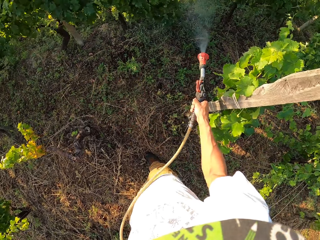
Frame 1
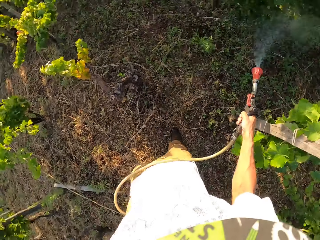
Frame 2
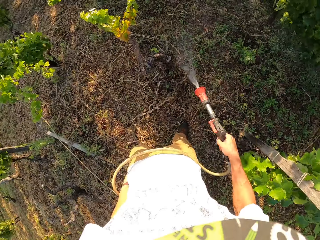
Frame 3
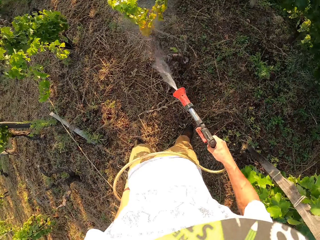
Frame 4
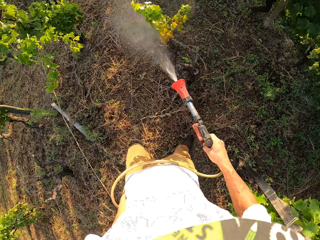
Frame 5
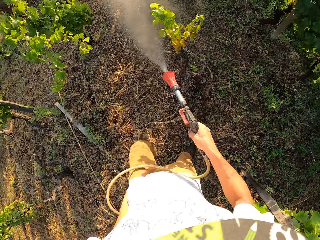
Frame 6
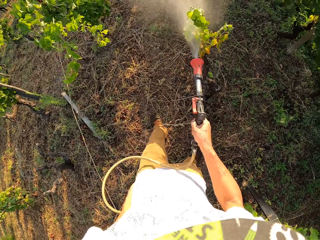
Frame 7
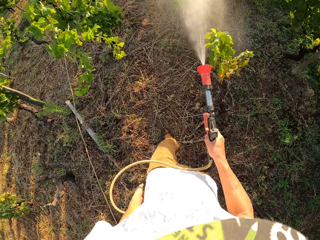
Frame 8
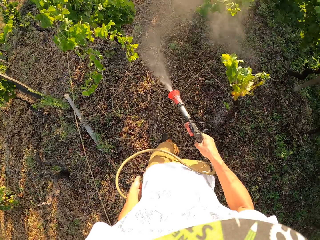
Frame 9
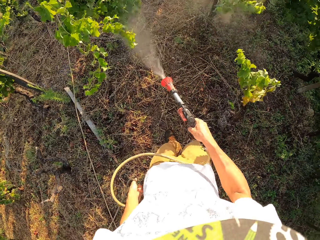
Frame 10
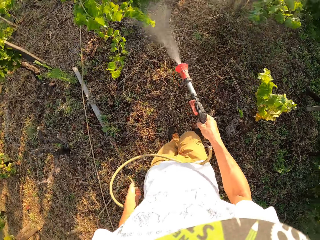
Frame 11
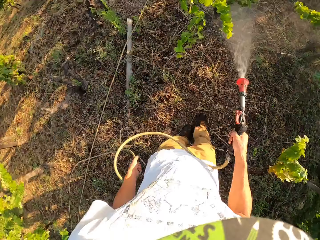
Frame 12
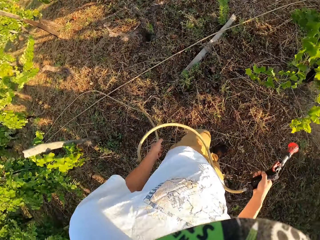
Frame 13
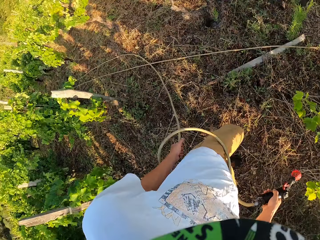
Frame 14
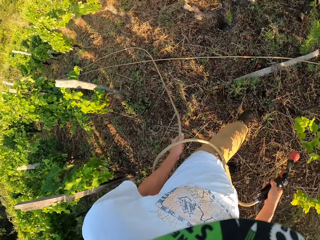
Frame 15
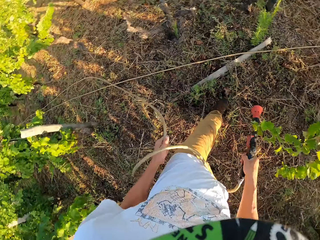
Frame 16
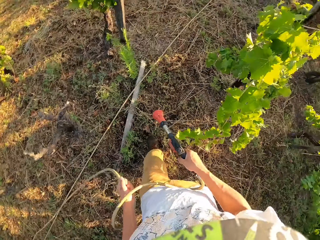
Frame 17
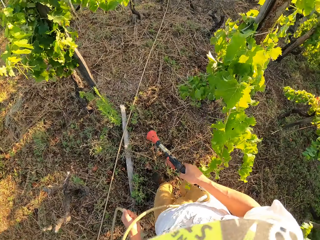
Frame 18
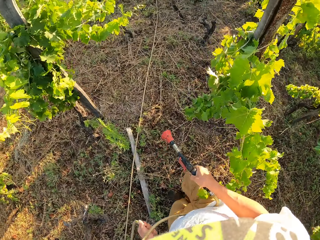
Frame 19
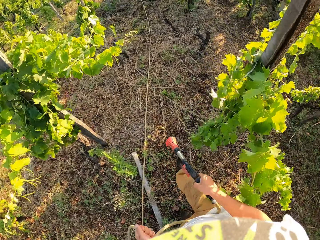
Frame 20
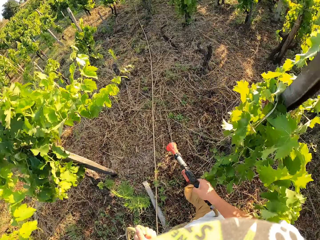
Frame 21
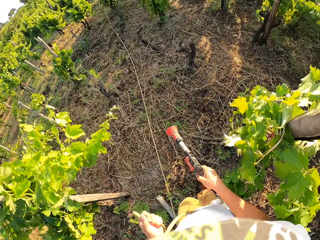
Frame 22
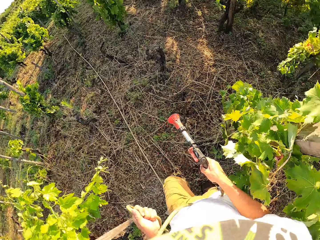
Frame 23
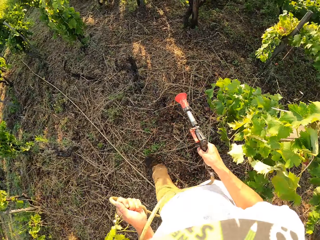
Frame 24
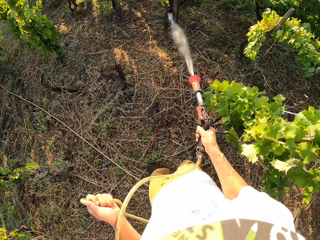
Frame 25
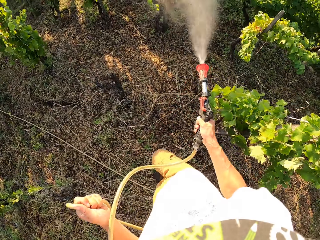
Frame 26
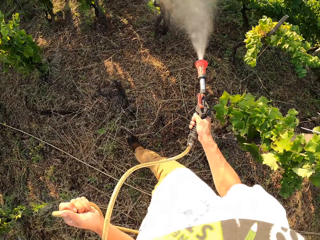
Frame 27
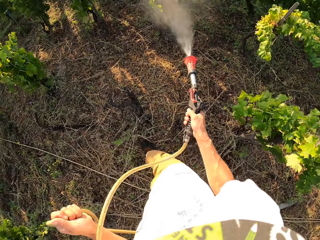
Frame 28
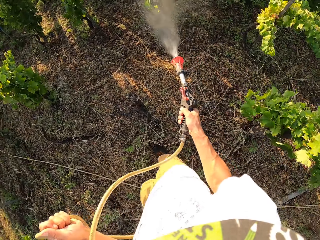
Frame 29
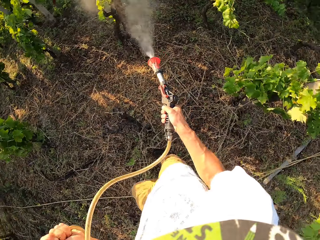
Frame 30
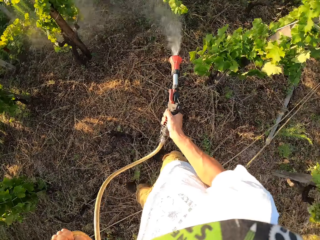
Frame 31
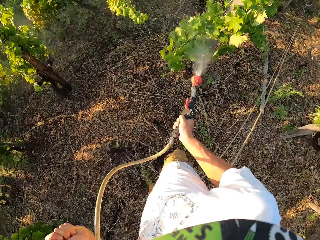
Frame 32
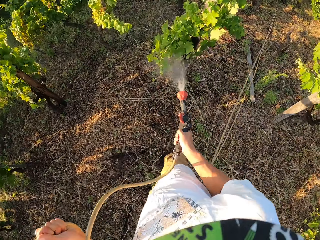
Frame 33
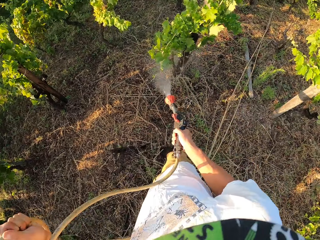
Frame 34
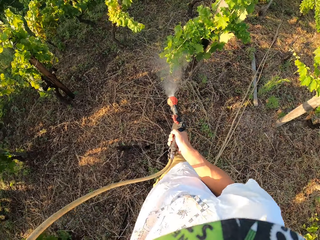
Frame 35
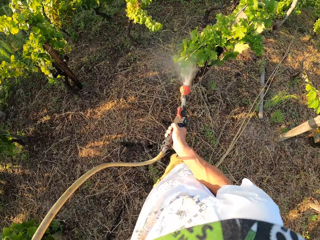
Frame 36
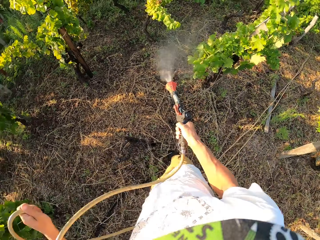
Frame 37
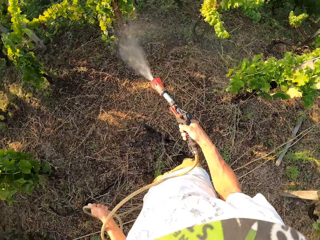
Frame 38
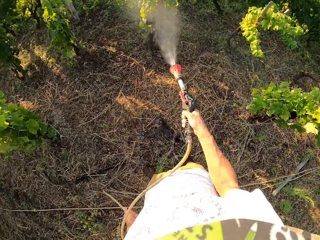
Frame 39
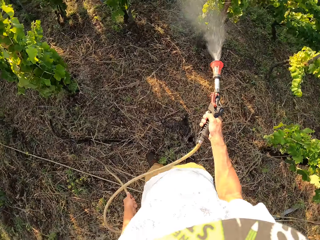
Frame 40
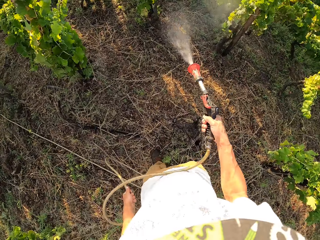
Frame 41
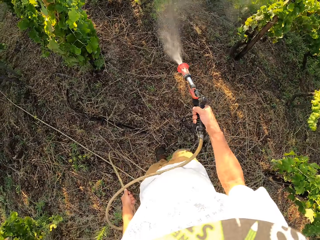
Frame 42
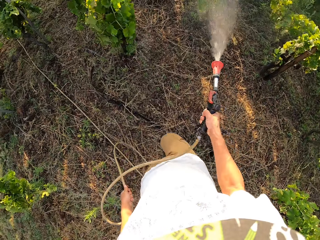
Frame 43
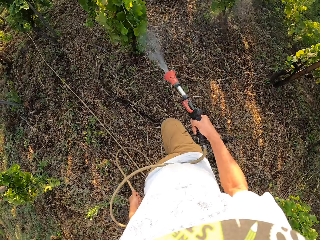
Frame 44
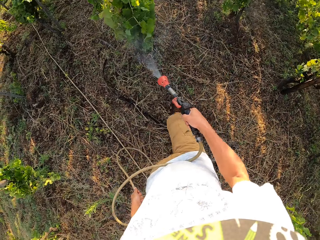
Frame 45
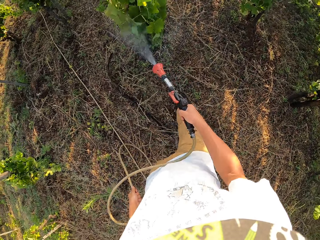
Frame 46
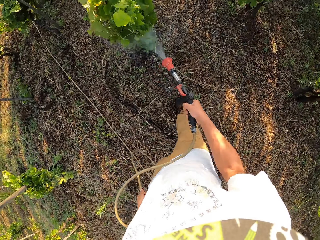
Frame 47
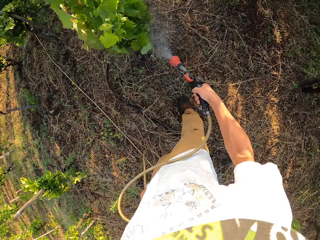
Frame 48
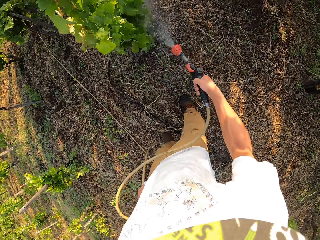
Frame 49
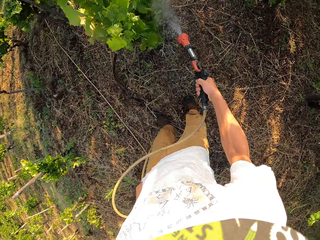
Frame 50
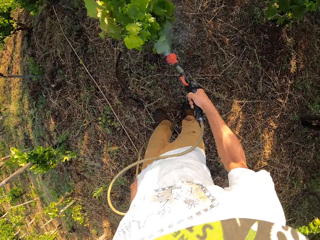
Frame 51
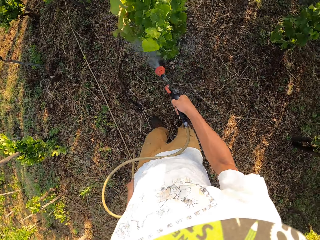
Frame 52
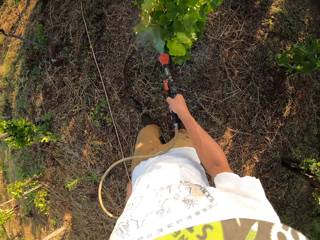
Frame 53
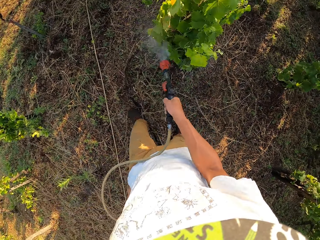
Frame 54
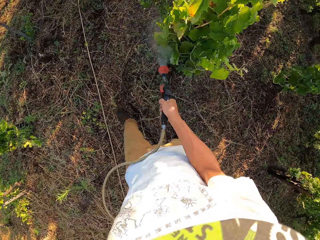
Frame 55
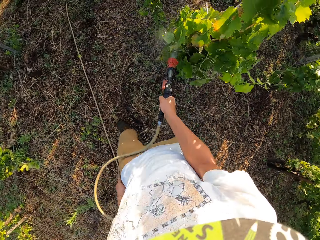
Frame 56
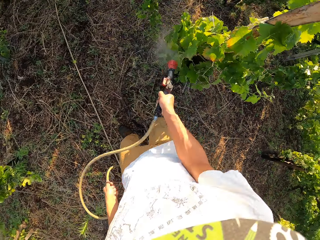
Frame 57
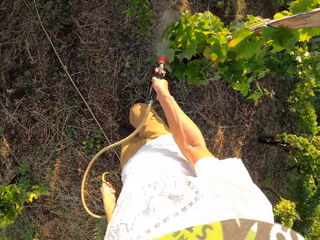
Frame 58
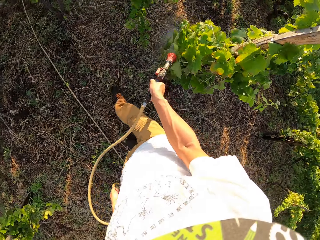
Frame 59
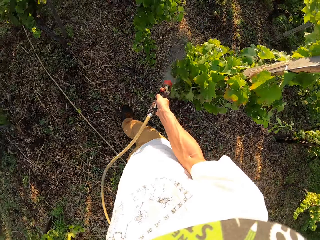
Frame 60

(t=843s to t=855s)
The camera wearer switches off the water spray gun. They walk around the garden. They switch on the water spray gun. They continue spraying pesticide. They pull the hose pipe.

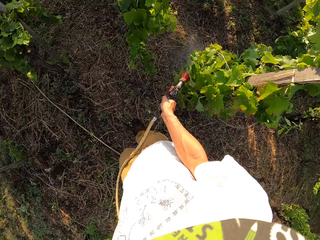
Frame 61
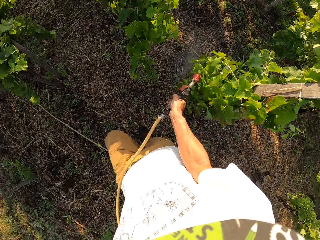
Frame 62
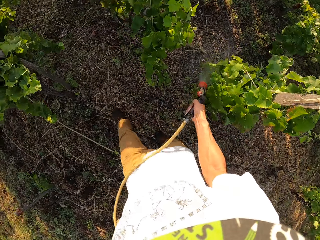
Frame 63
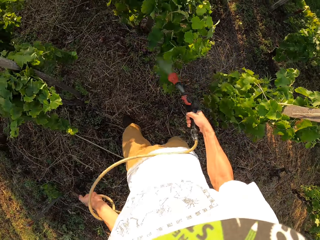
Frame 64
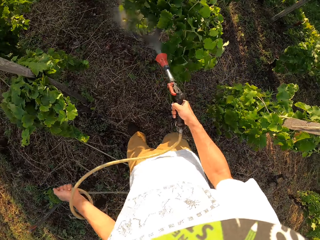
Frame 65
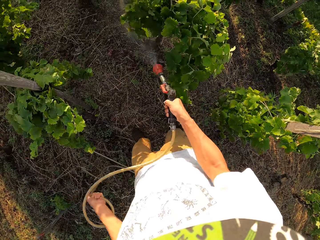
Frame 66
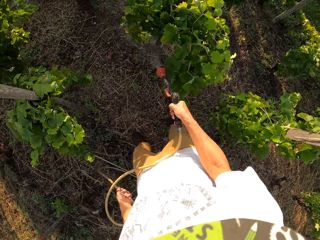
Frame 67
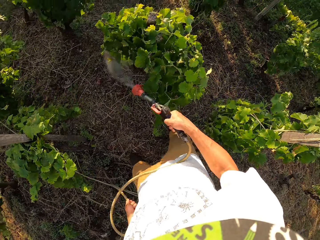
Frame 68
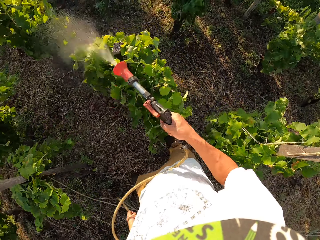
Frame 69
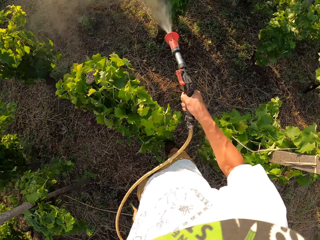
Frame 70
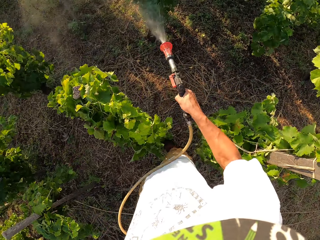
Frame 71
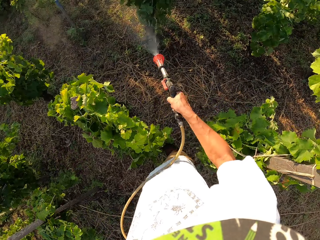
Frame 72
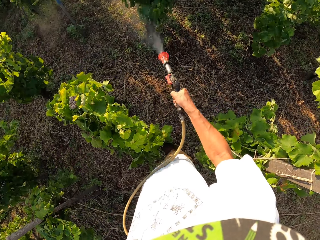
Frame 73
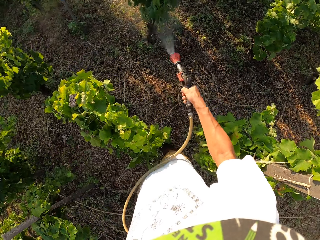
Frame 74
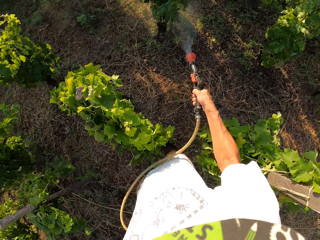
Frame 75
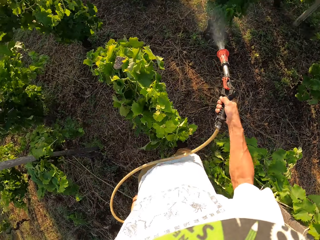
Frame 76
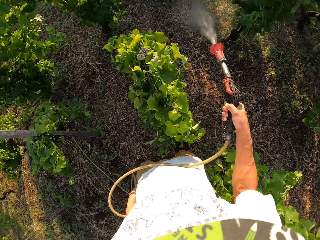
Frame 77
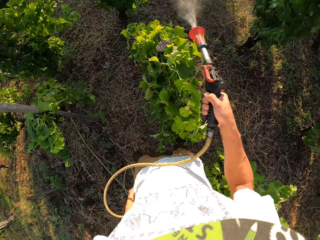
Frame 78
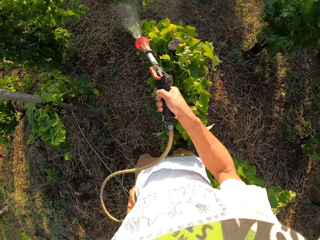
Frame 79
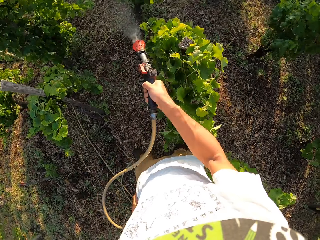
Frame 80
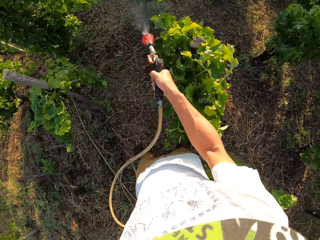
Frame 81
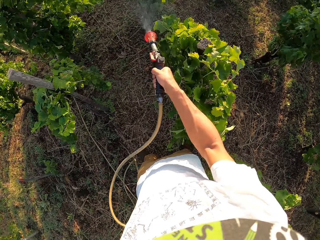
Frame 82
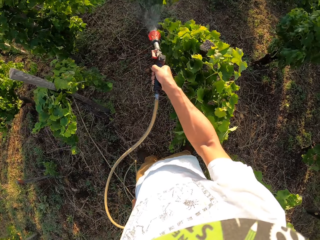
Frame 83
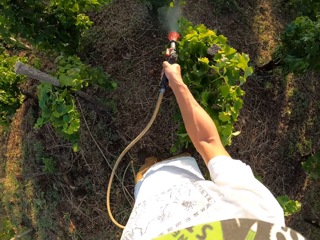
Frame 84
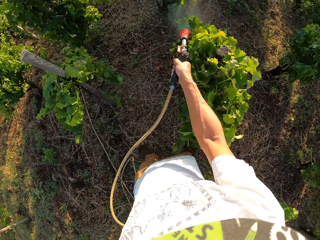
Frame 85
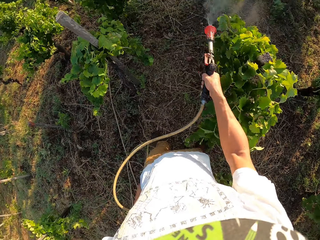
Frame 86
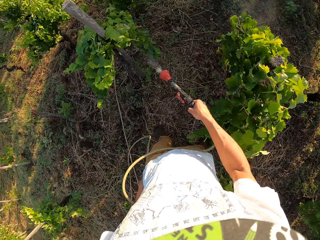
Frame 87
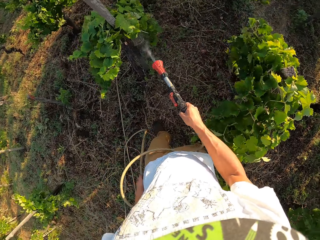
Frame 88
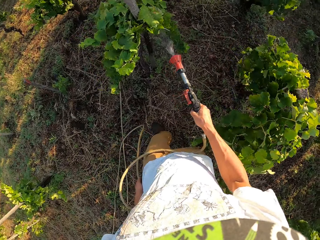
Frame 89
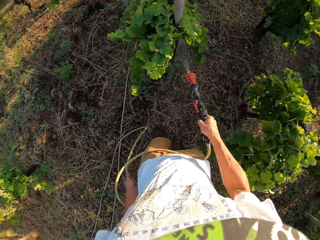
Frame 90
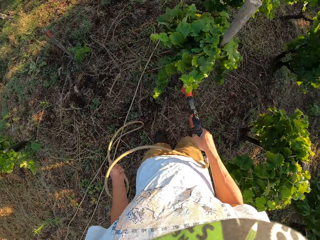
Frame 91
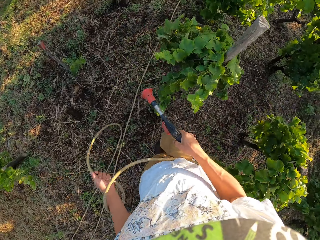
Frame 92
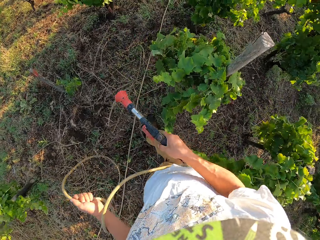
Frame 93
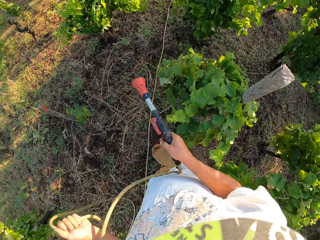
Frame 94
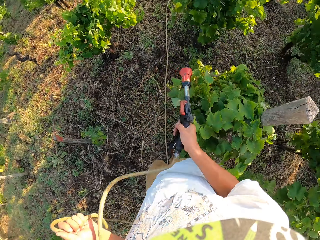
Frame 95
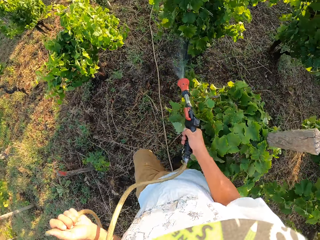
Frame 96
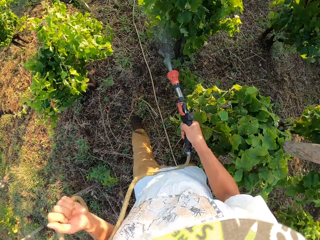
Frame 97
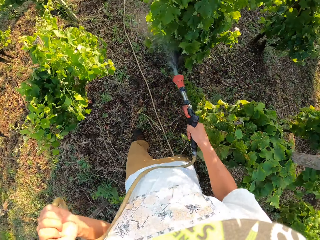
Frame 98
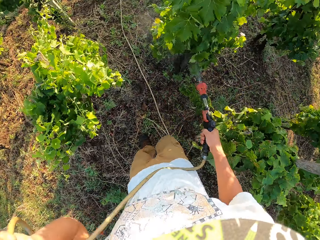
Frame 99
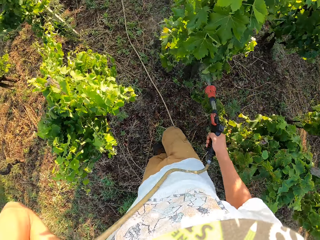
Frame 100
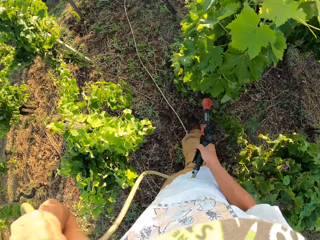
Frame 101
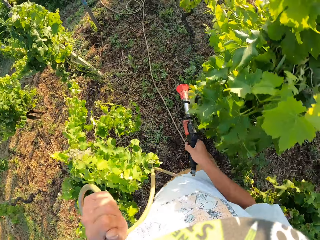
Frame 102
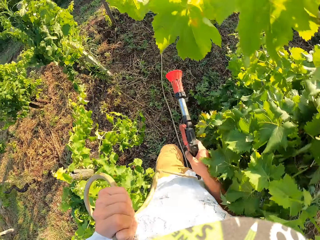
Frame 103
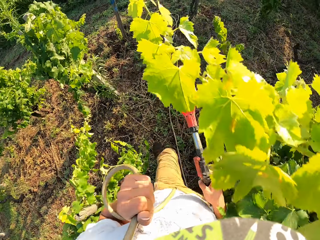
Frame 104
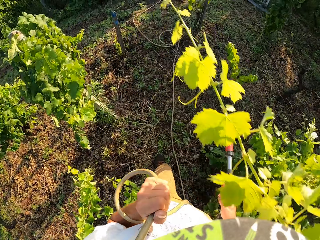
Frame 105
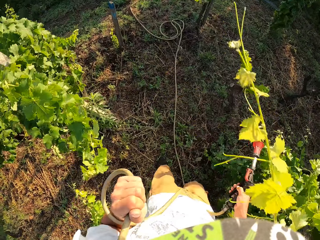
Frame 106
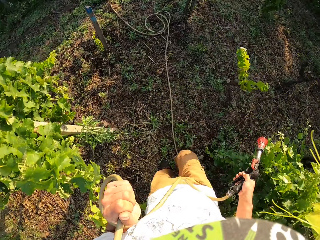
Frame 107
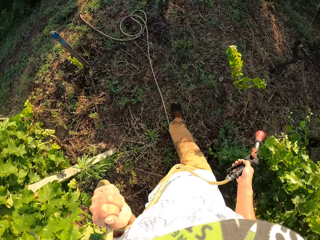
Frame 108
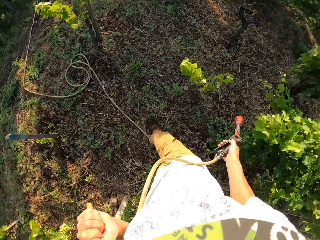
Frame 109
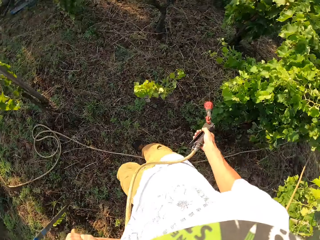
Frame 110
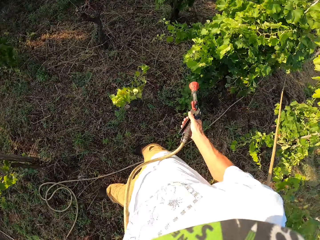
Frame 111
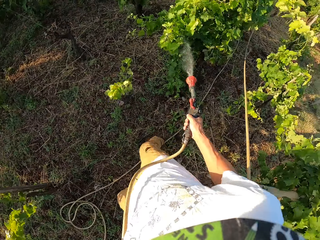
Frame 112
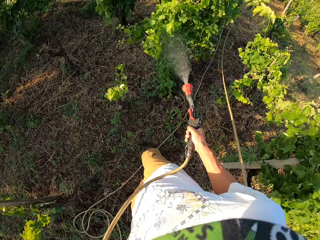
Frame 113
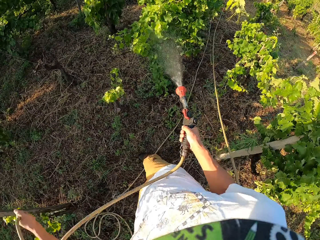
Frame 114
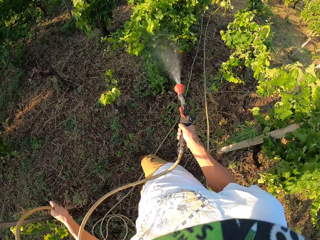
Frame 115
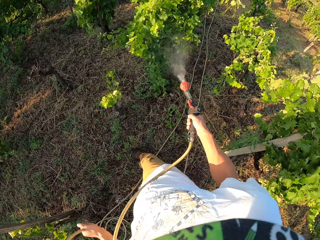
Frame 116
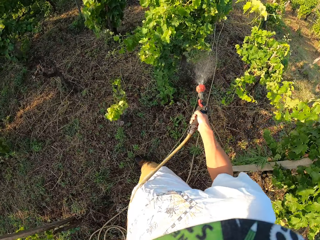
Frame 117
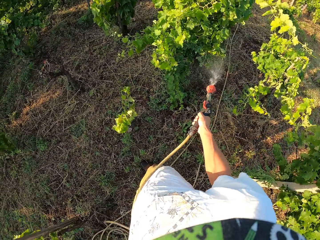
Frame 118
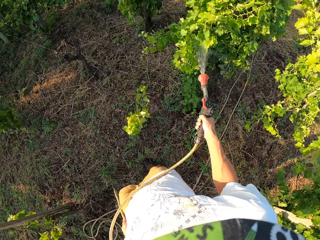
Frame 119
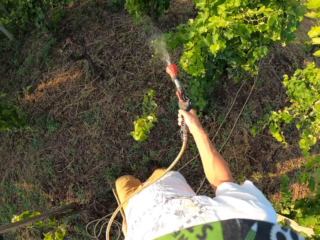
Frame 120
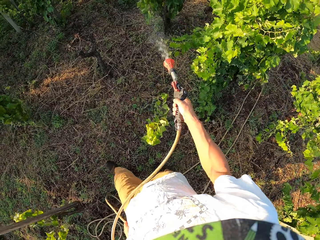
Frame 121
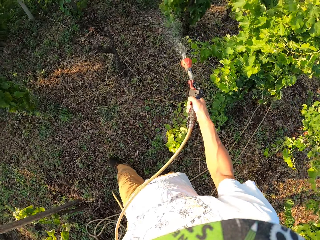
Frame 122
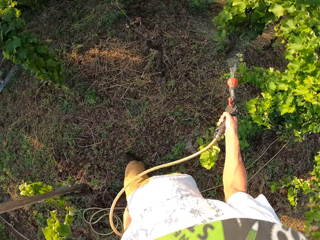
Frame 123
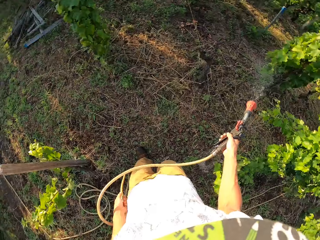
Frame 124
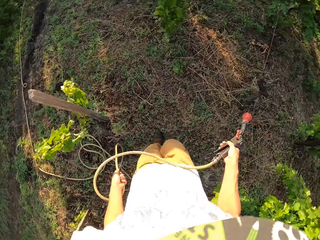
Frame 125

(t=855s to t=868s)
The camera wearer switches off the water spray gun. They walk forward. They switch on the water spray gun. They continue spraying pesticide. They pull the hose pipe. They switch off the water spray gun. They walk around the garden. They switch on the water spray gun. They continue spraying pesticide.
